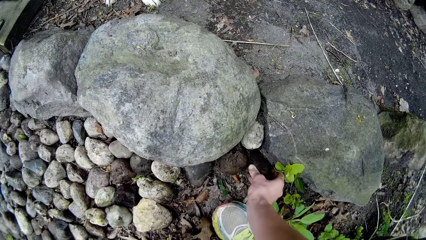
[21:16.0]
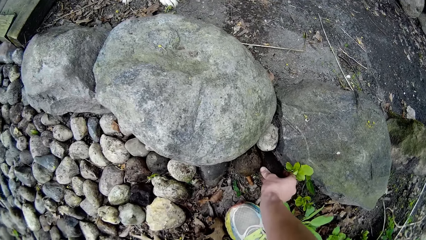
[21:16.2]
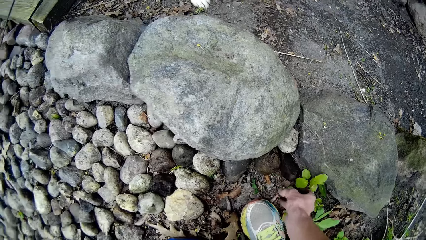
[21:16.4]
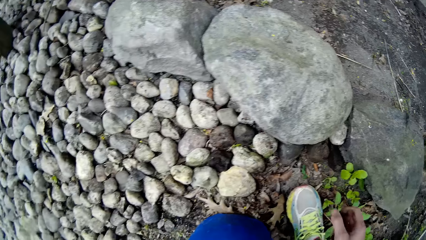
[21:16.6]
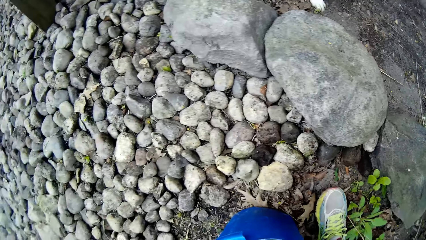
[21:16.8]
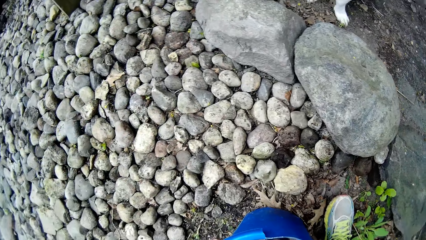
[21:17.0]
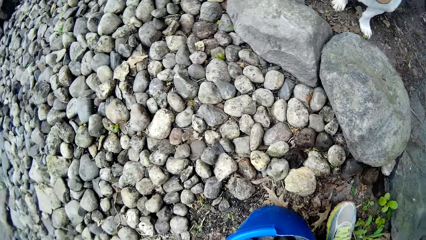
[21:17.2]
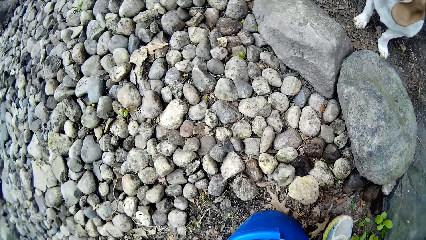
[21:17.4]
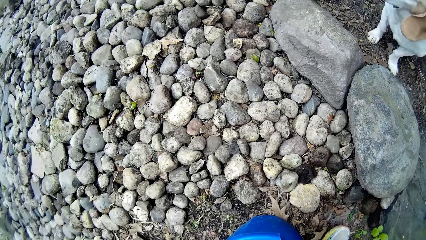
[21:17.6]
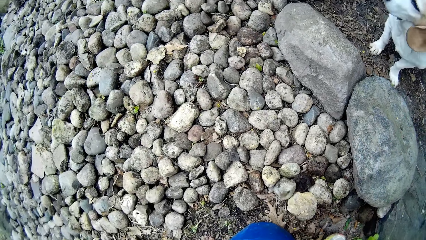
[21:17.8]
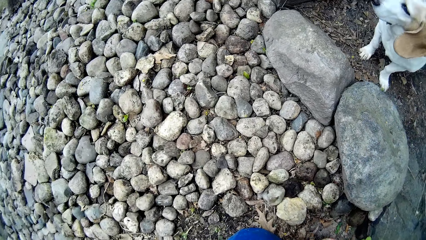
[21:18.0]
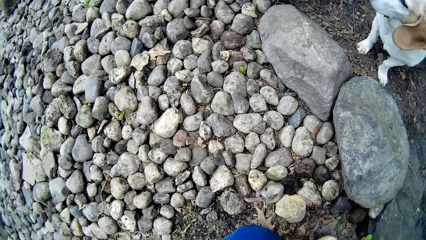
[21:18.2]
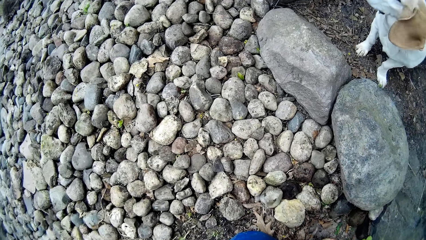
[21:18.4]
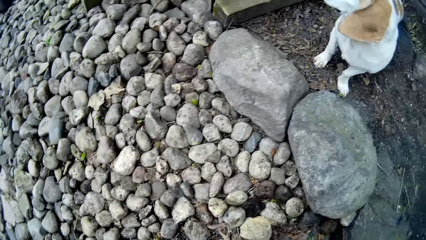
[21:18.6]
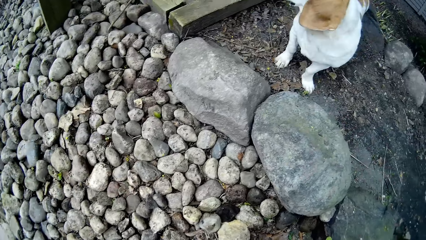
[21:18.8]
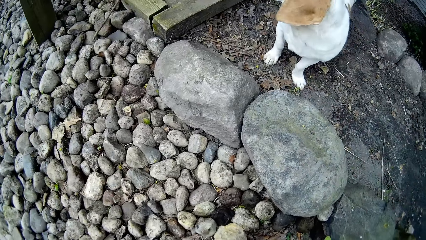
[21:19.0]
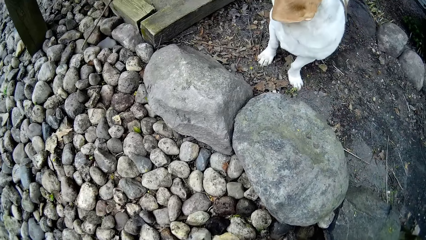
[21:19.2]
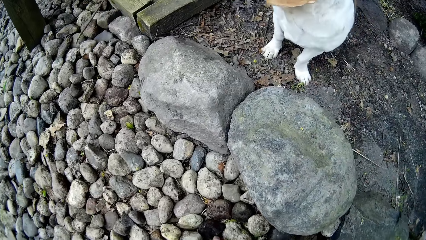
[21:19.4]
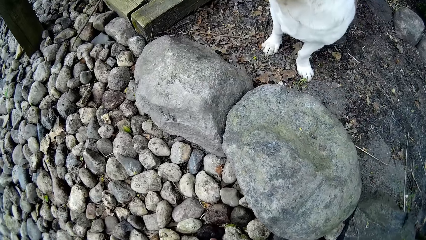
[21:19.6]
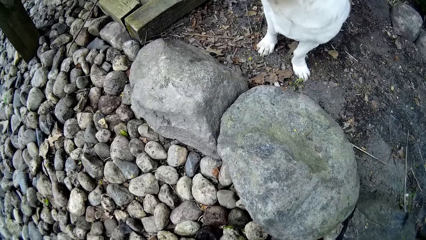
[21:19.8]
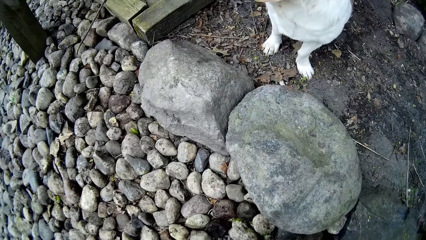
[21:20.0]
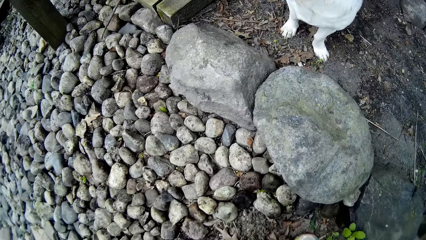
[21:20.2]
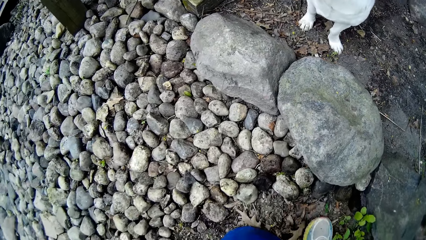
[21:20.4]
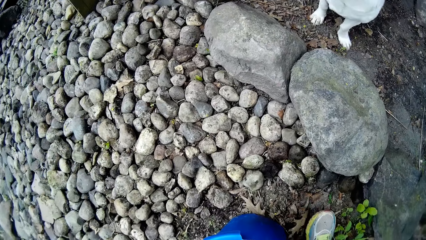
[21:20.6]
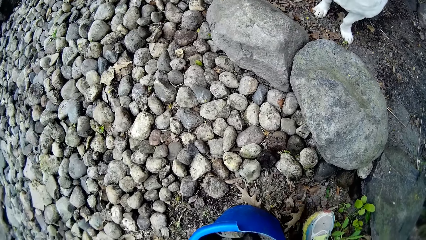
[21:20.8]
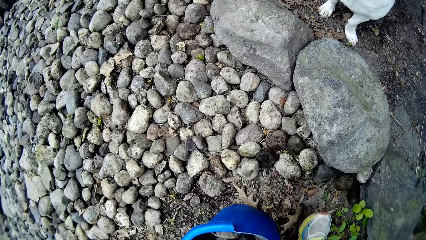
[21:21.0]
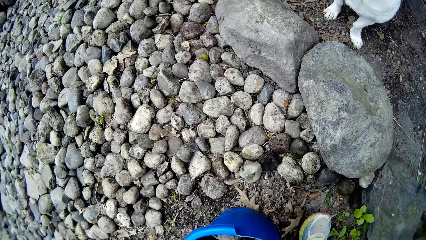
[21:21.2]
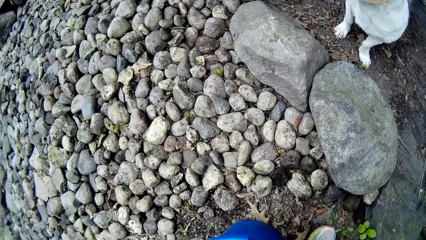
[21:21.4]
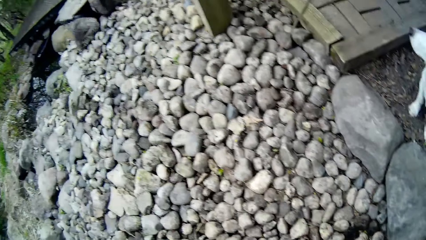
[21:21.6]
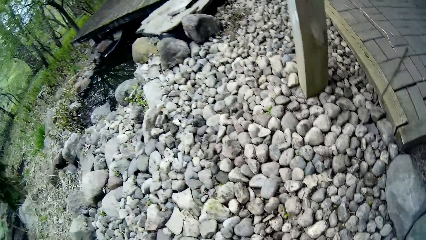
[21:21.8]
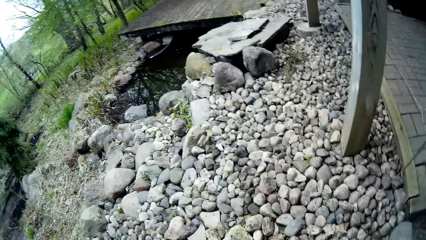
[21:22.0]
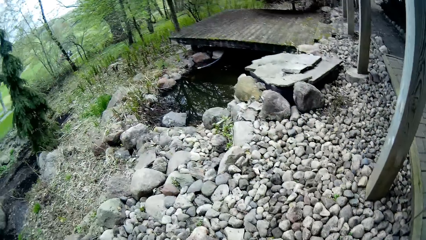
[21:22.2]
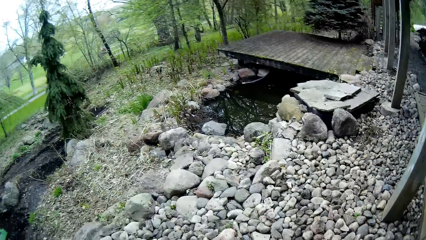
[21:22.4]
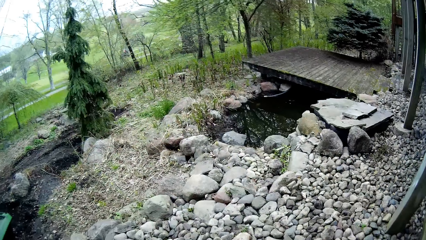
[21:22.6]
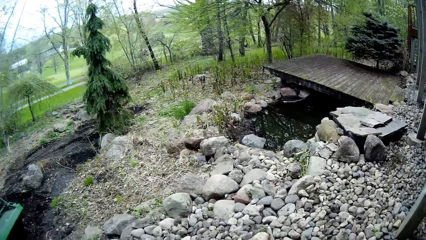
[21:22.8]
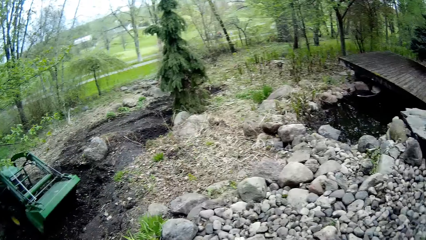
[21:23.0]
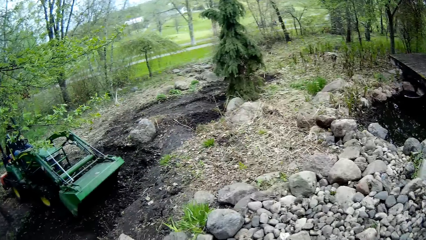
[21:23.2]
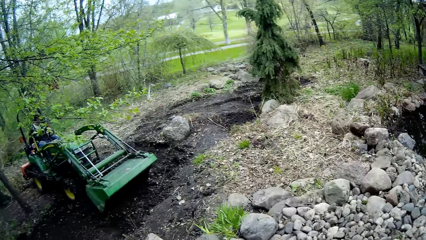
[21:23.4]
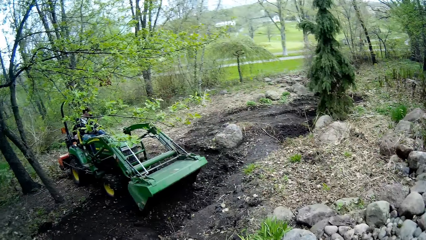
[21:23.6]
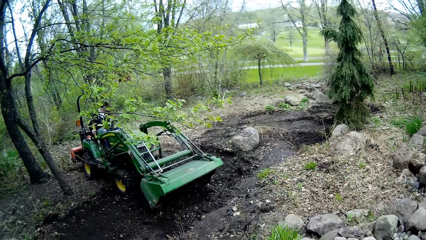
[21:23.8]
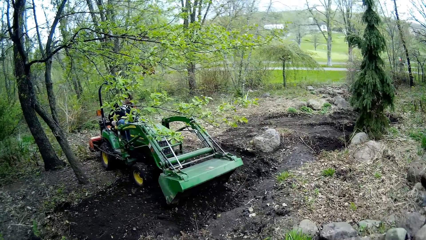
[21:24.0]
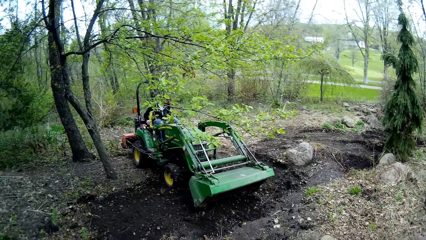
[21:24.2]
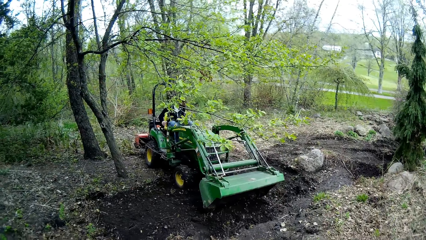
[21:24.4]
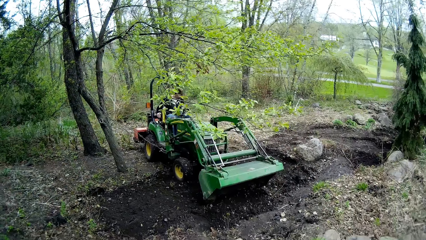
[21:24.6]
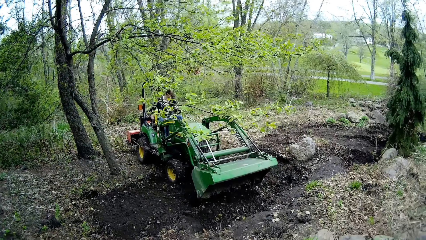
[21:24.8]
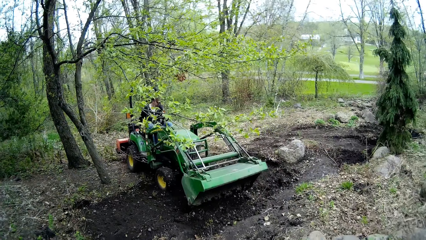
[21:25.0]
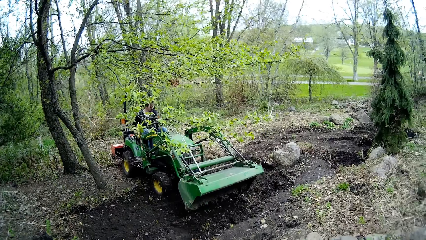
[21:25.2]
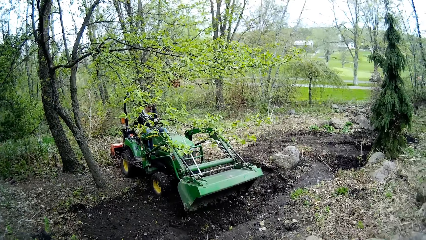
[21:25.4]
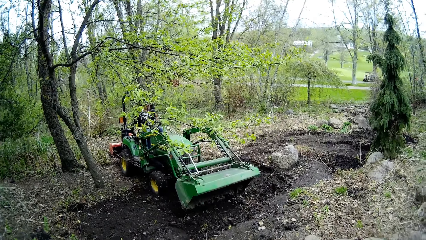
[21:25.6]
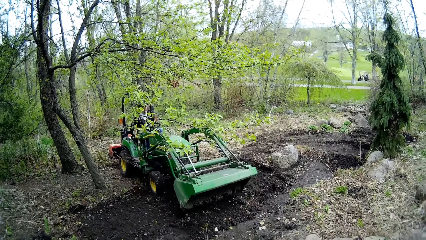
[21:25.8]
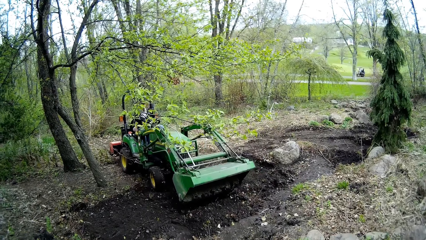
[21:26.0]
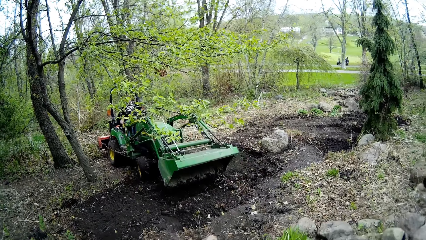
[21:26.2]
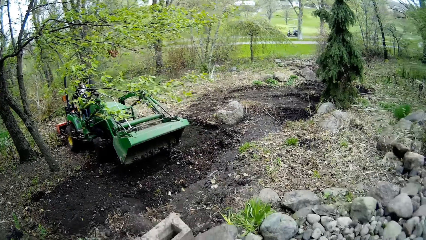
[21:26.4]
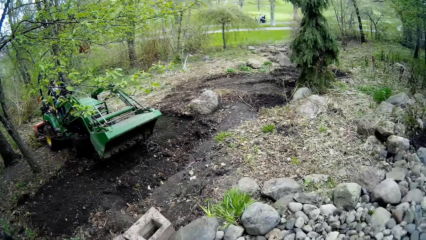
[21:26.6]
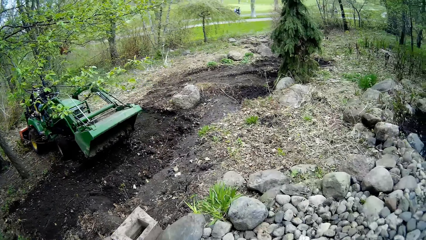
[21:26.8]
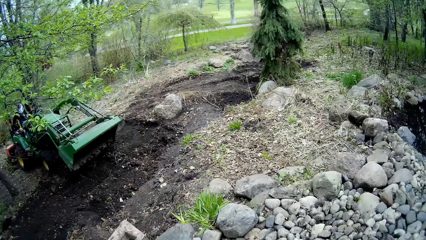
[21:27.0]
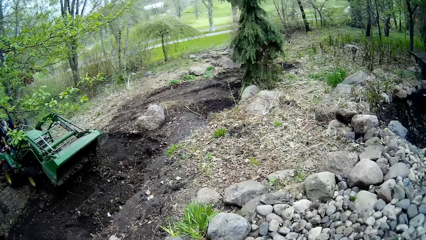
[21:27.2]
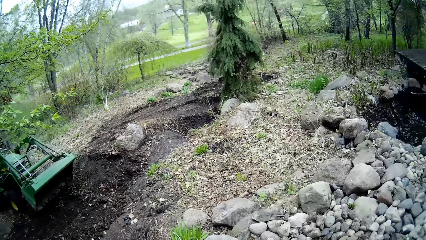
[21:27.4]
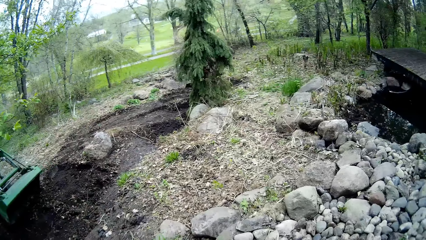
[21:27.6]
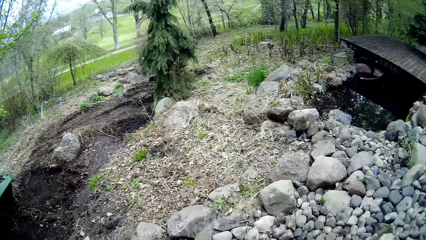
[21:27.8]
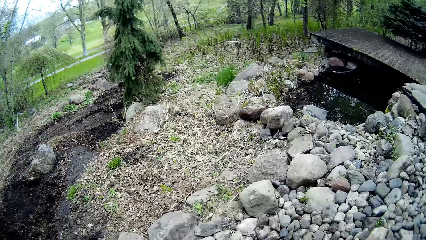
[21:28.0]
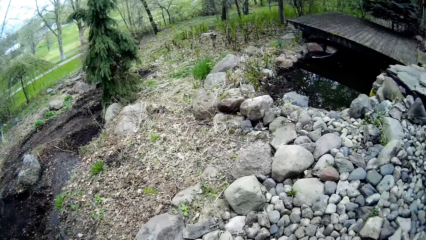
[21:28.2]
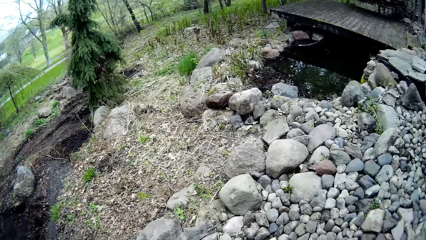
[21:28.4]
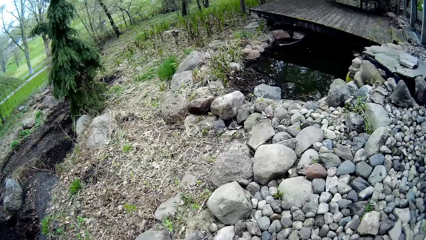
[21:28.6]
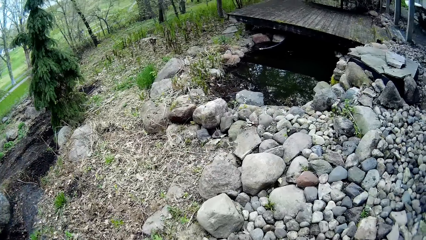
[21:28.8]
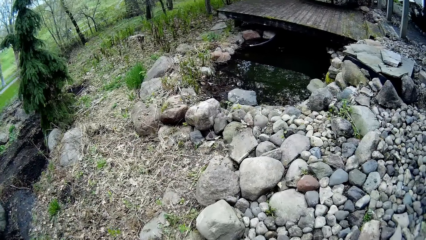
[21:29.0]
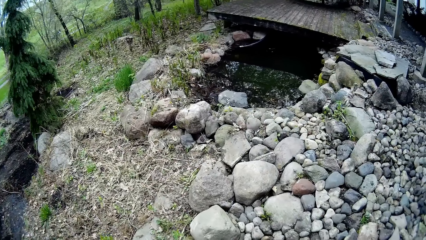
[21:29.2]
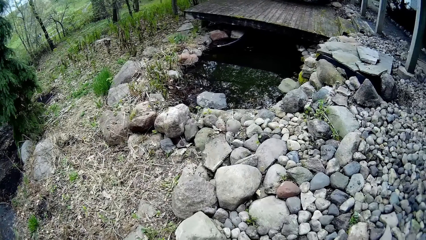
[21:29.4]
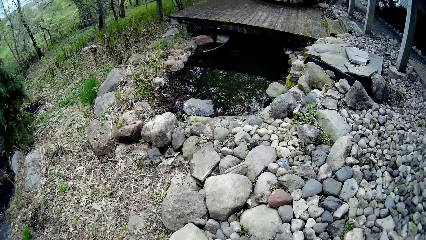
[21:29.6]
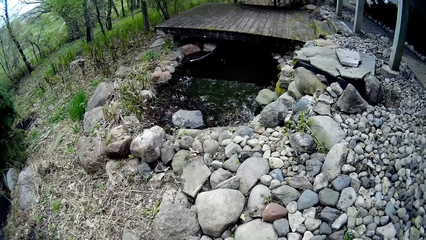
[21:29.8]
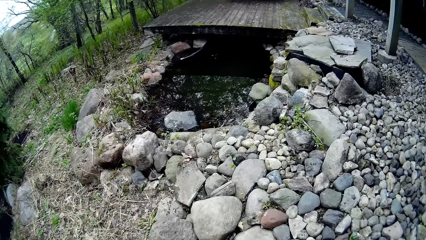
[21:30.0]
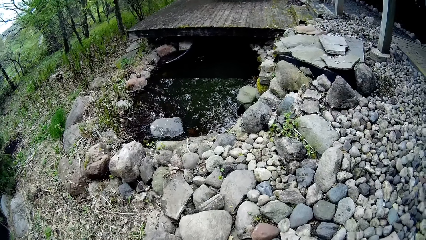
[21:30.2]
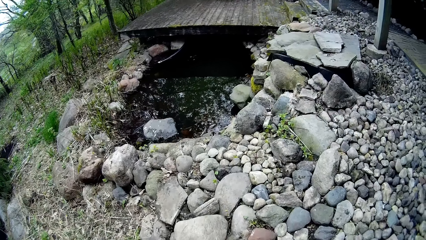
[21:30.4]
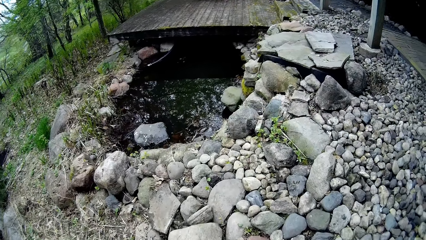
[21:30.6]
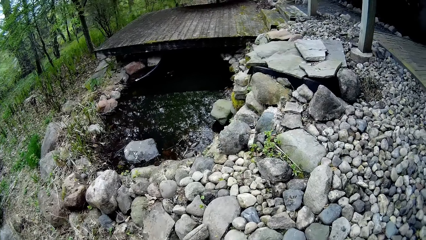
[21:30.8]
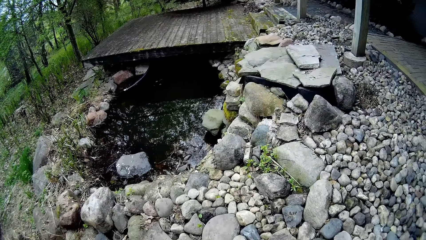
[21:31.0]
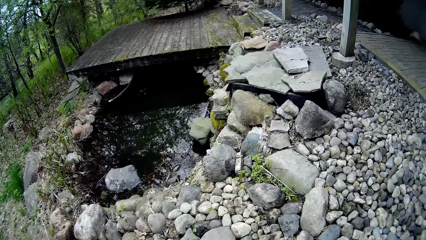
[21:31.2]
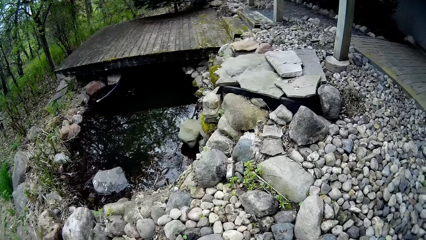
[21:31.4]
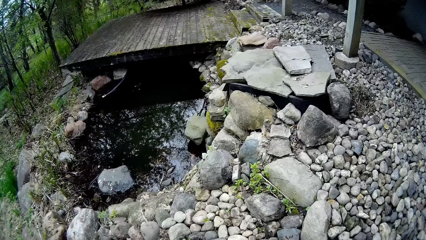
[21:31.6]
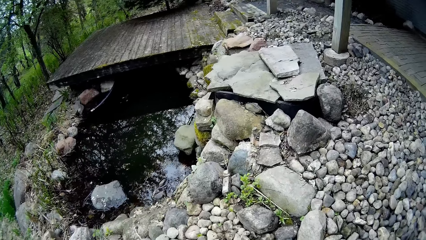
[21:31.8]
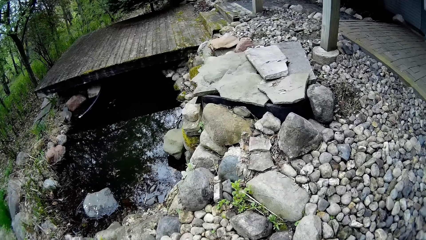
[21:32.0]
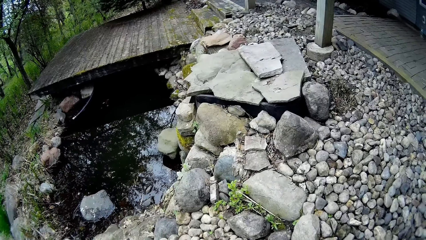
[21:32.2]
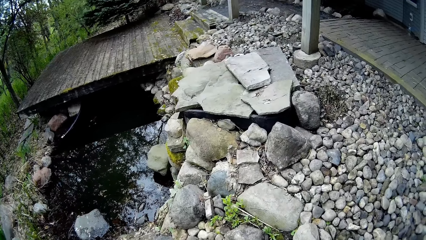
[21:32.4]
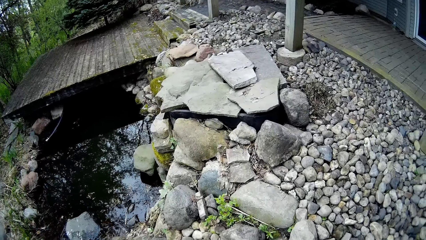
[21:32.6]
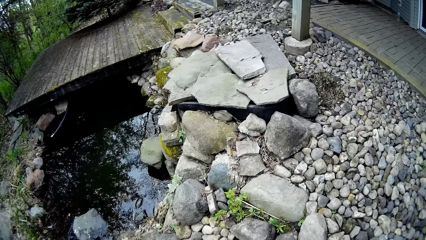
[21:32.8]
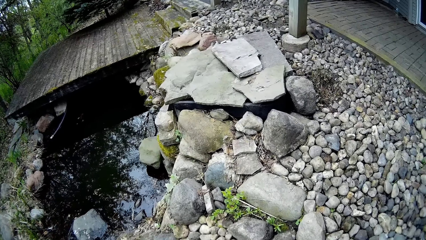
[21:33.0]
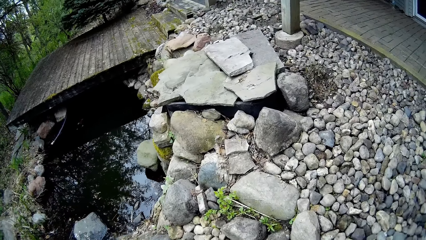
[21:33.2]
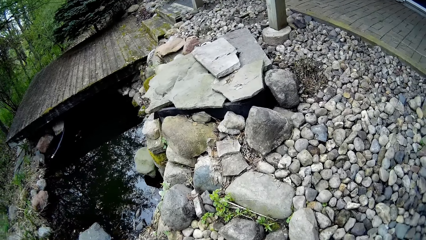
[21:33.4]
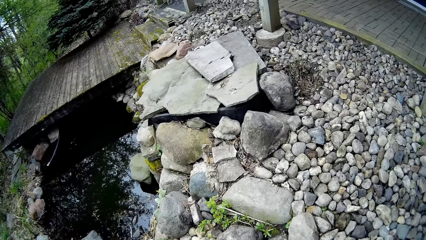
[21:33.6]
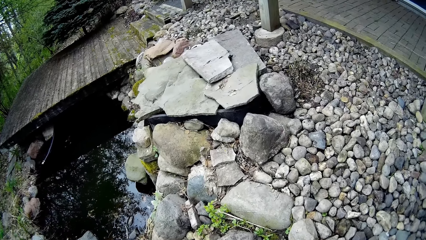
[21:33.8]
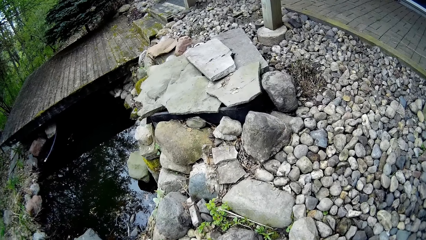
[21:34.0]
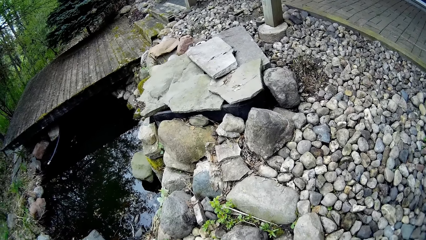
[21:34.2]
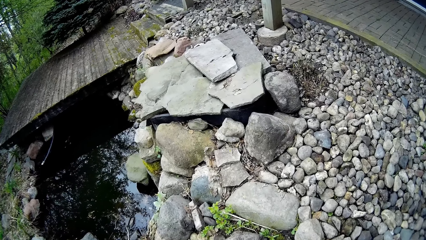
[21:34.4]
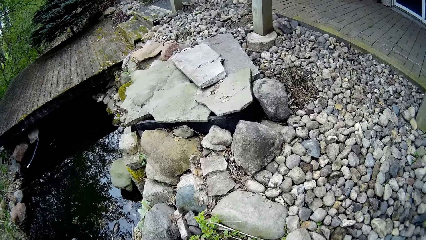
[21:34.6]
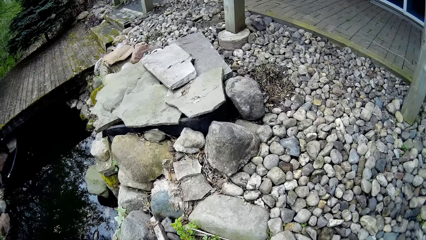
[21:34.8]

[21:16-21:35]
The camera wearer arranges a stone in the compound. They turn around. They look around. They look around again. They turn around. They look around. They look around again. They walk in the compound. They walk in the compound again. They look around.
